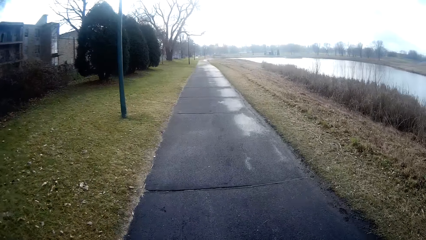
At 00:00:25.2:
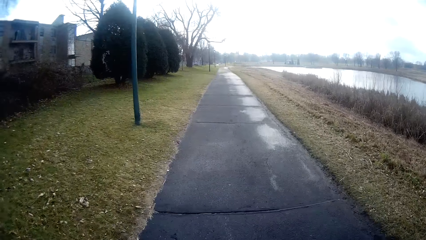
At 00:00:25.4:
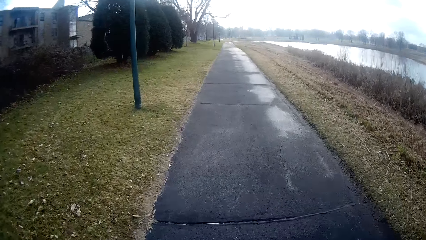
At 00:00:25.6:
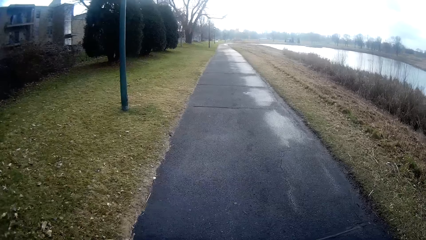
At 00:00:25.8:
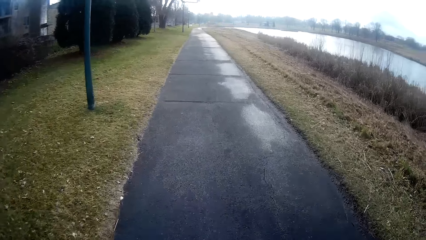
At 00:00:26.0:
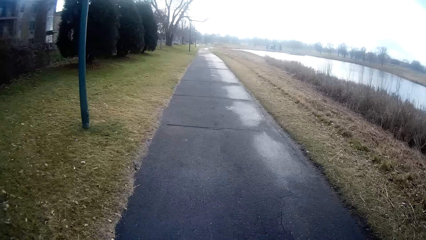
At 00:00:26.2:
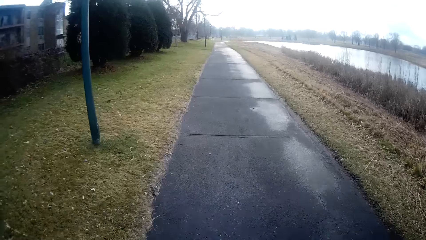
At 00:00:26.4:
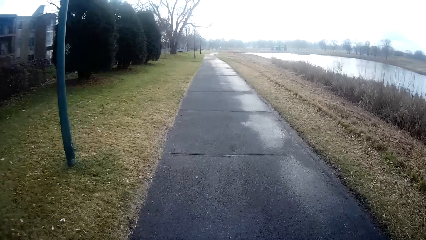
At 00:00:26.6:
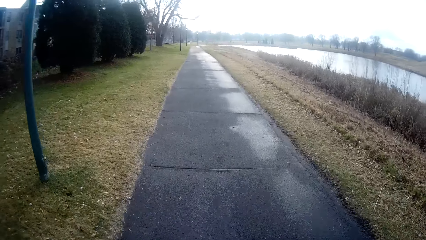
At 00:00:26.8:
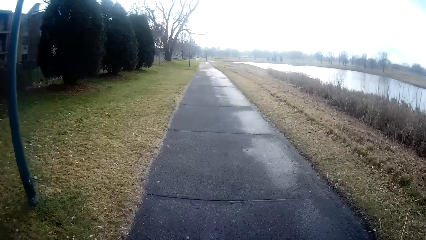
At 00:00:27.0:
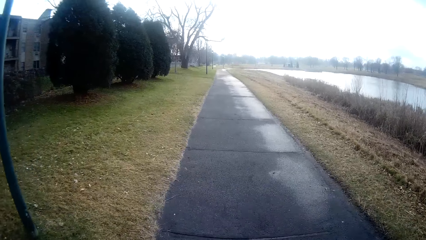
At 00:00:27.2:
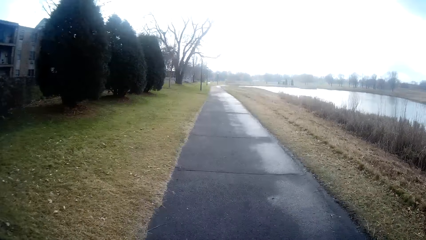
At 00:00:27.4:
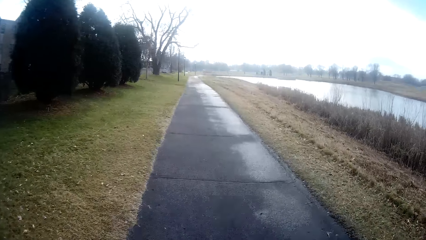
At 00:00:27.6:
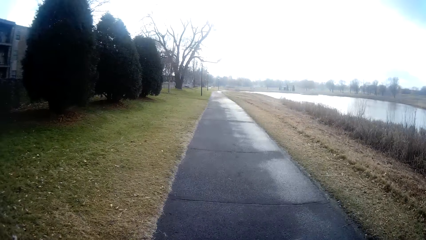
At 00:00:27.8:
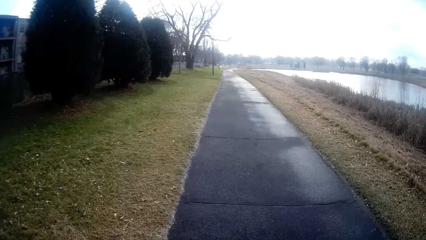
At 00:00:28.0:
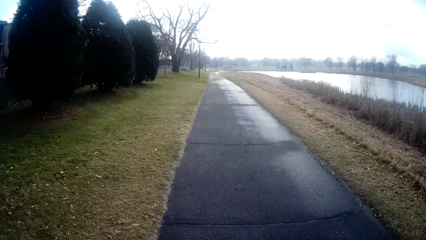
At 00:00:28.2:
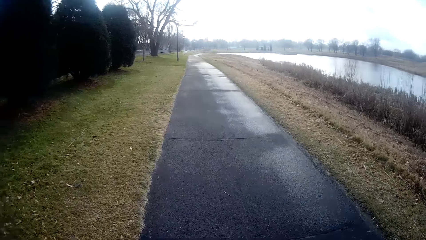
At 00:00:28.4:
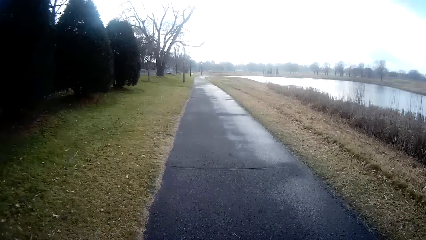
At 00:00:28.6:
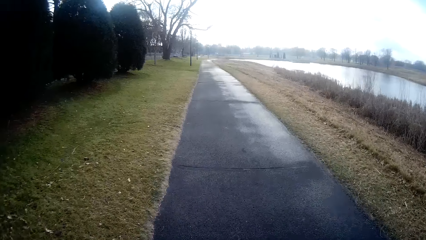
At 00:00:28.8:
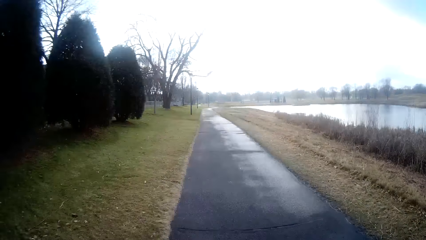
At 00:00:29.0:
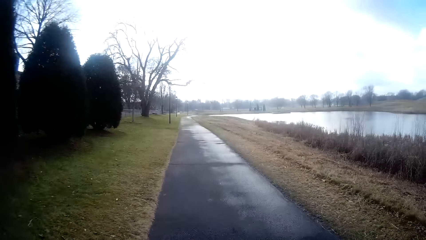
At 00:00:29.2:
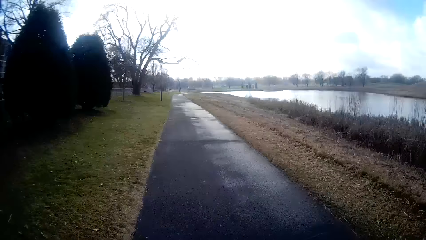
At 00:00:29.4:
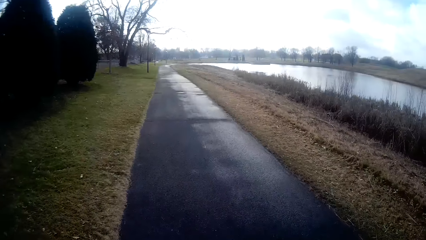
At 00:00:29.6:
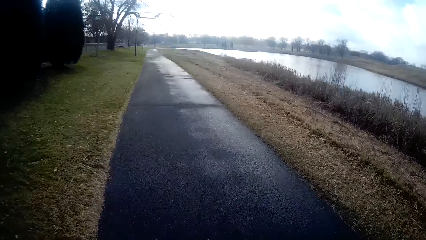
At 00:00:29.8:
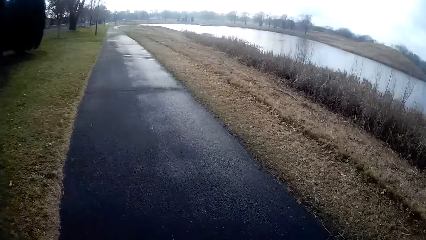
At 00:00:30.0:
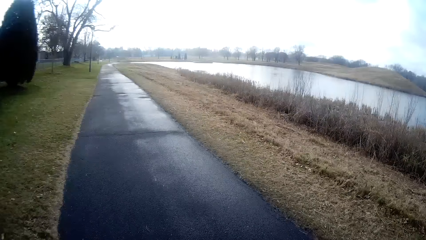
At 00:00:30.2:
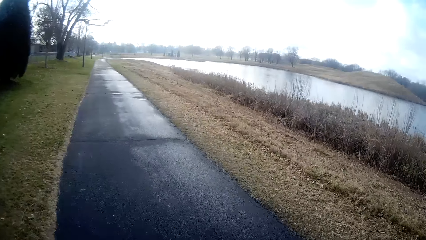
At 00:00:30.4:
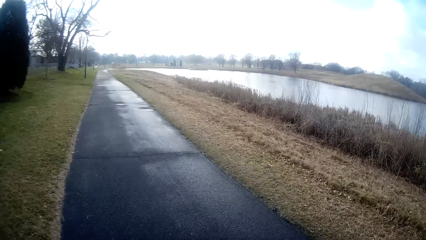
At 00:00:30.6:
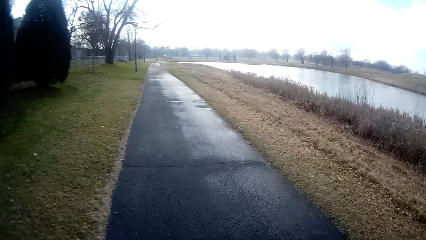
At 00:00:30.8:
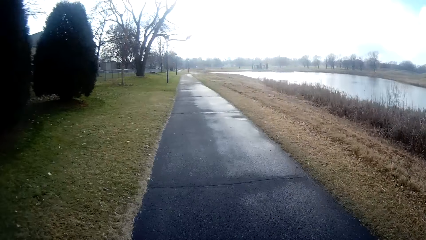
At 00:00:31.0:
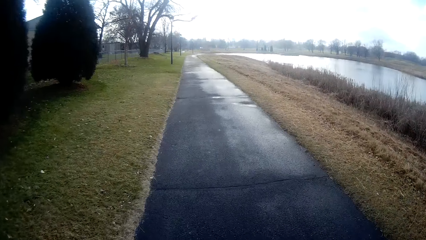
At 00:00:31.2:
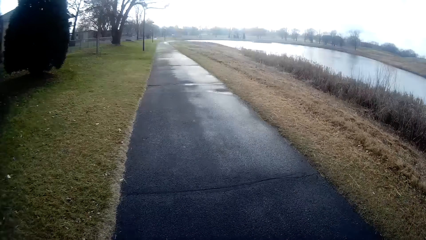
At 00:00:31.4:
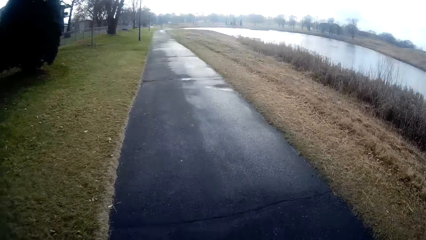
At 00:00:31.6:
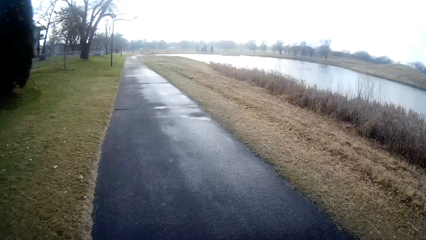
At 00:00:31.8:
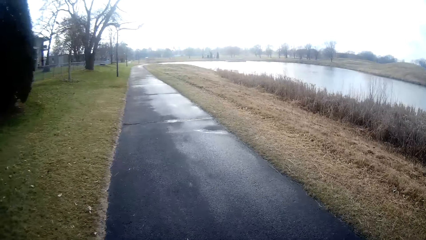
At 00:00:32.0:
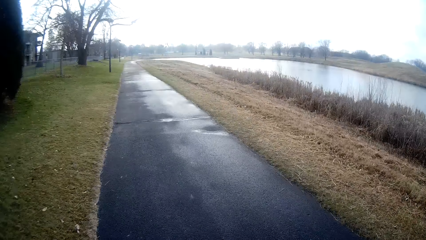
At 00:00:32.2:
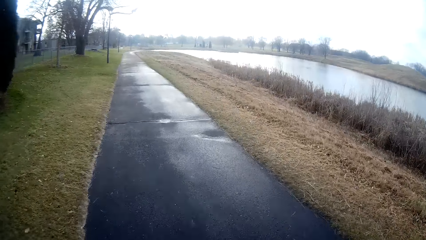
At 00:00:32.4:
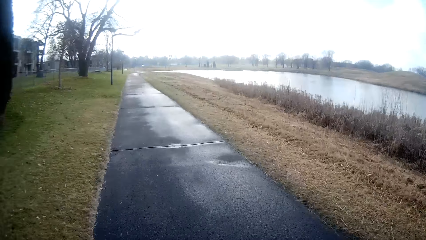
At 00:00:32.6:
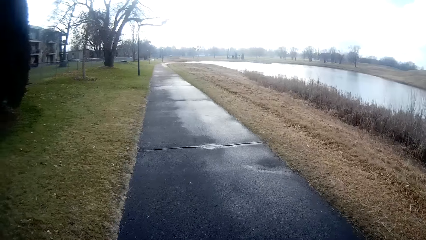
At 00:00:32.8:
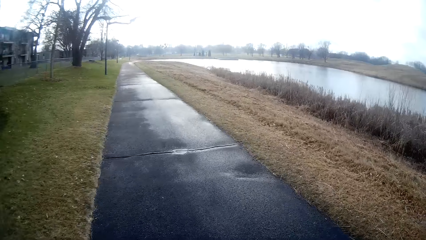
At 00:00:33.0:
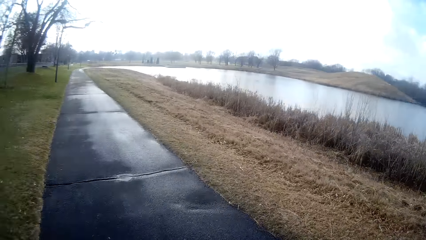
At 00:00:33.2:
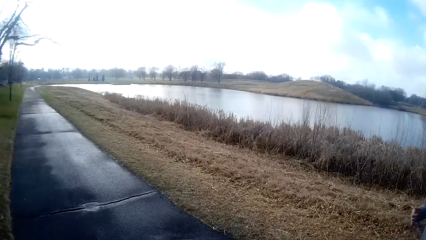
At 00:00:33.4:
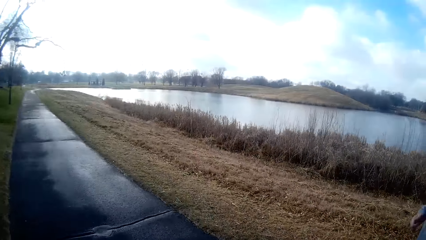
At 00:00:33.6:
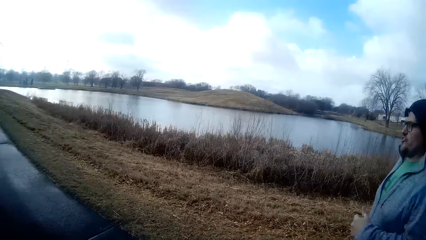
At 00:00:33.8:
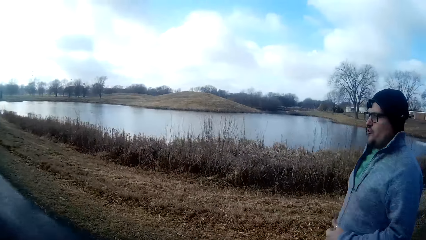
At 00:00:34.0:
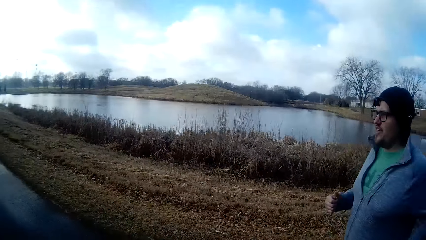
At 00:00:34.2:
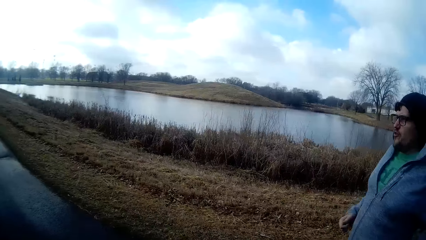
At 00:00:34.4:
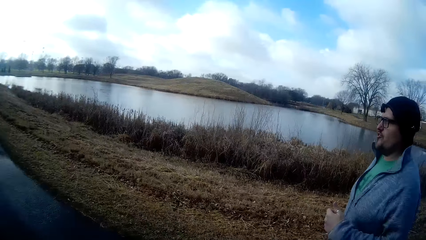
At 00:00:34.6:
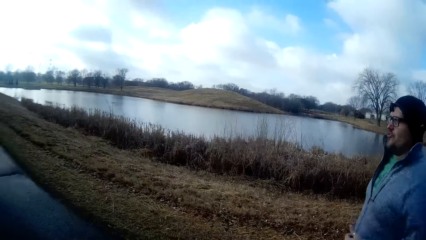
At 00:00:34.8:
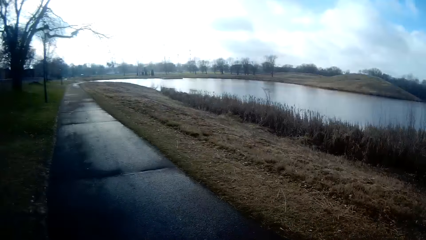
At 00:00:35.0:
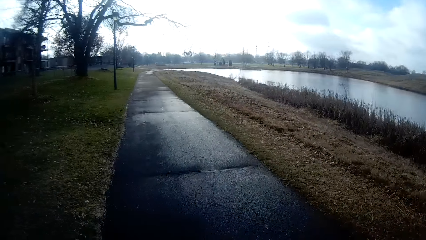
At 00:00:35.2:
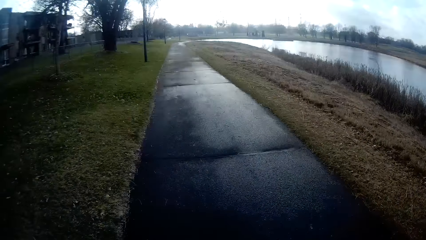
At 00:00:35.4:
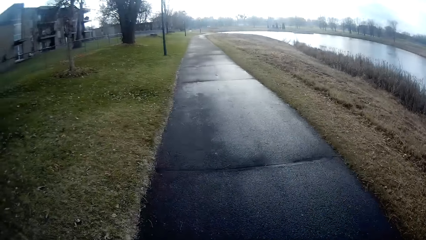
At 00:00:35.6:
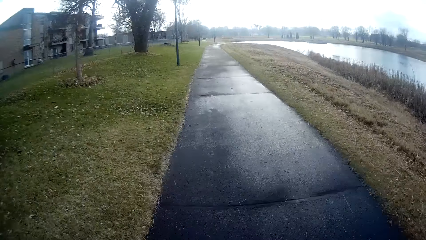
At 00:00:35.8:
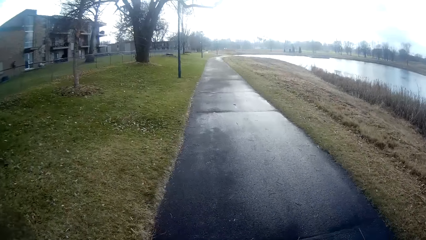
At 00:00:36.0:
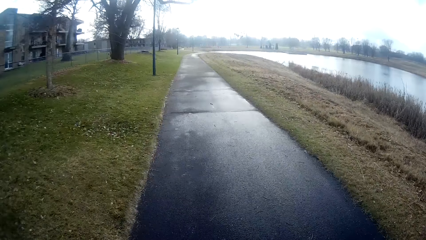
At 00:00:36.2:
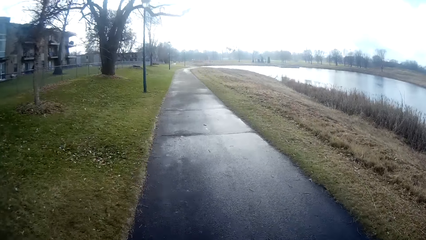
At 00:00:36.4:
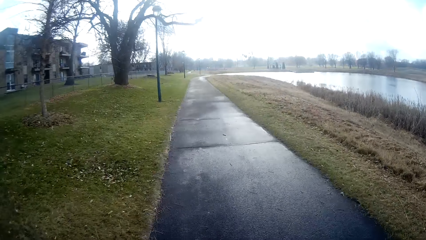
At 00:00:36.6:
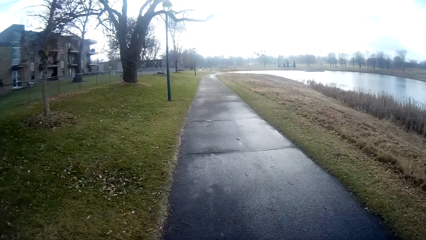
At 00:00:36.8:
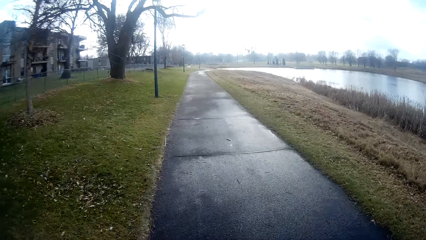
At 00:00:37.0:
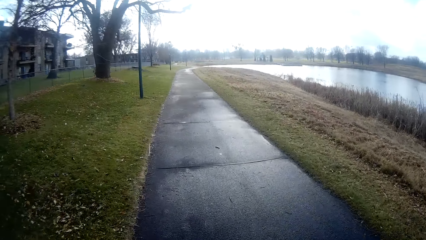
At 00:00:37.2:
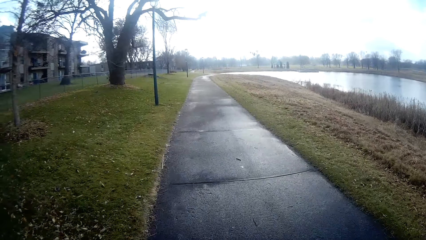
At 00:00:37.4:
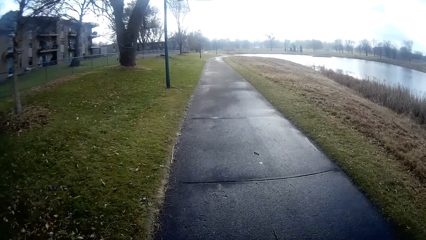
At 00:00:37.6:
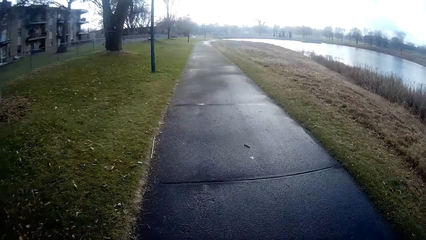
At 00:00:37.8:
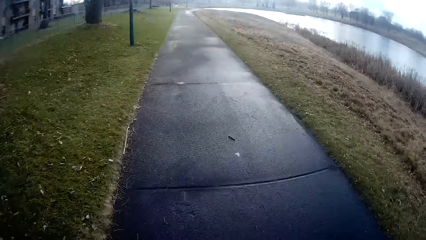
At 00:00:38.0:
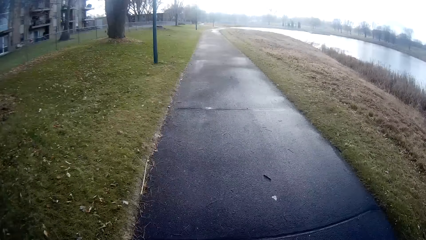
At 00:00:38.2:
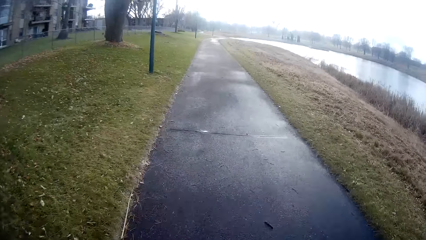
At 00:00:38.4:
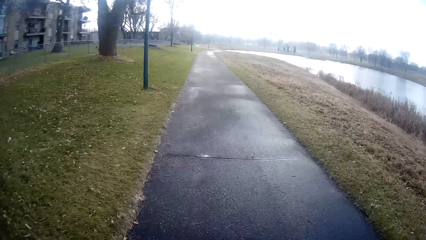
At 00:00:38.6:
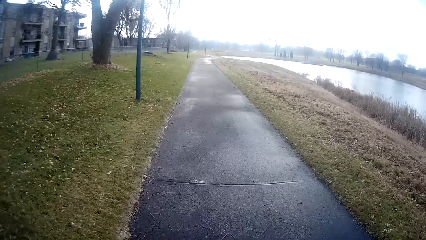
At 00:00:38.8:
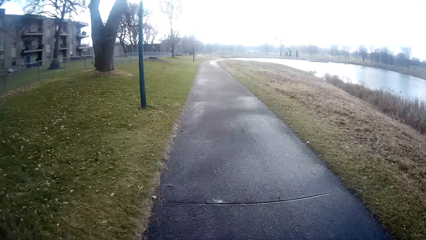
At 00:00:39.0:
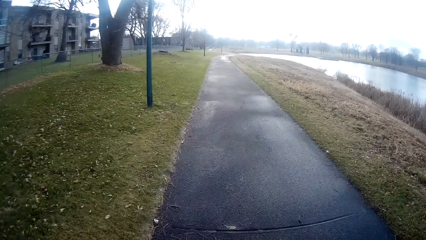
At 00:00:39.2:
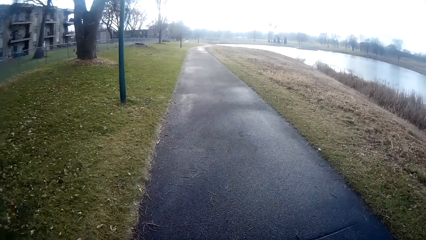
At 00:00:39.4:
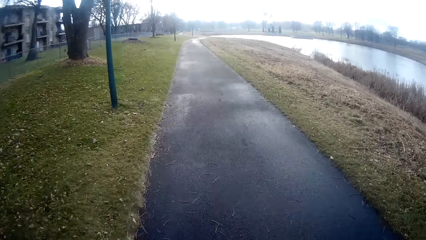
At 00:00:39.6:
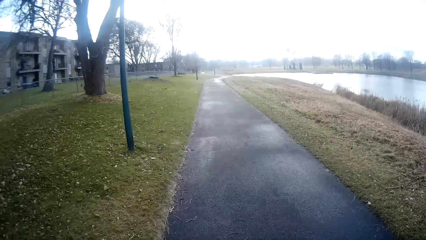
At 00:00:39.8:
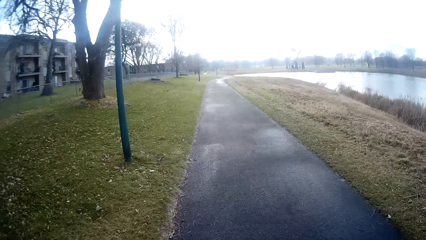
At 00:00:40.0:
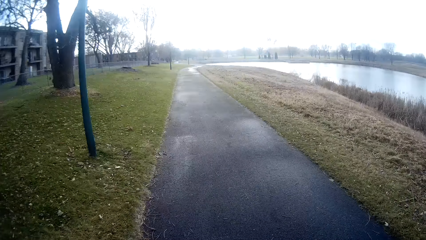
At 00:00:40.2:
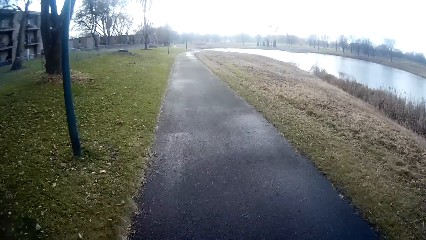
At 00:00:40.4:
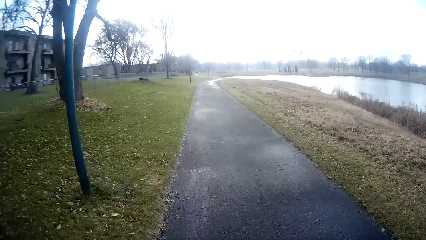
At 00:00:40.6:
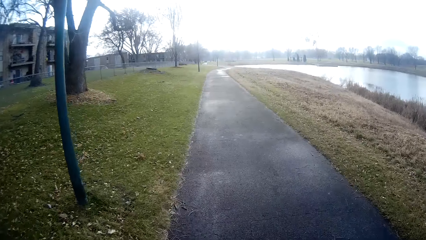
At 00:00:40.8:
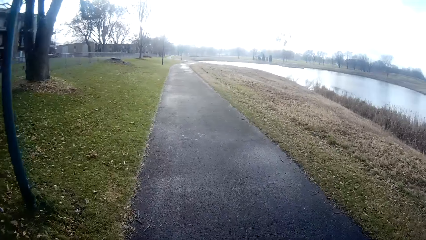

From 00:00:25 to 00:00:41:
A person jogs around. The camera wearer jogs around.
